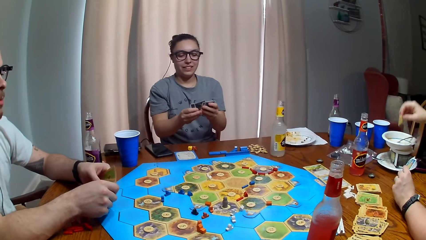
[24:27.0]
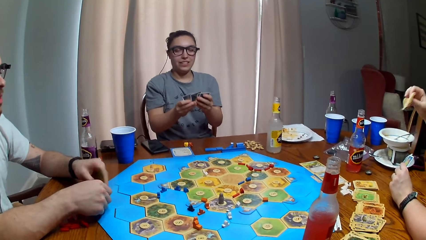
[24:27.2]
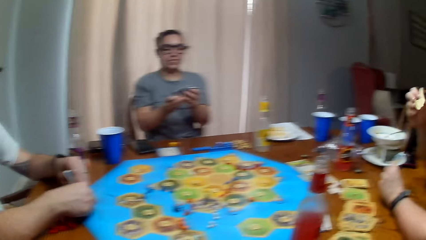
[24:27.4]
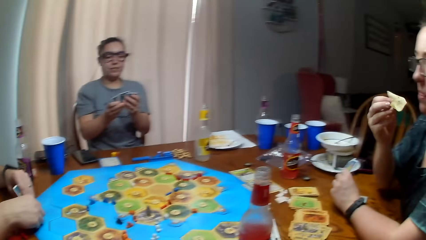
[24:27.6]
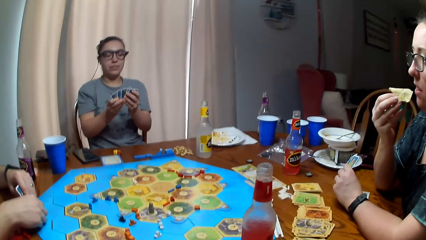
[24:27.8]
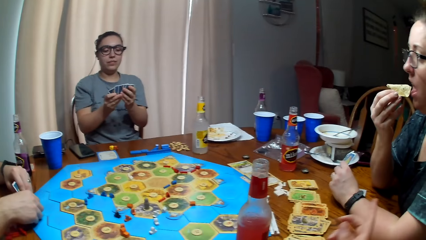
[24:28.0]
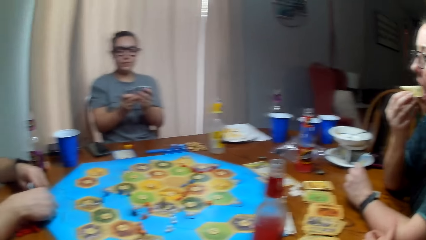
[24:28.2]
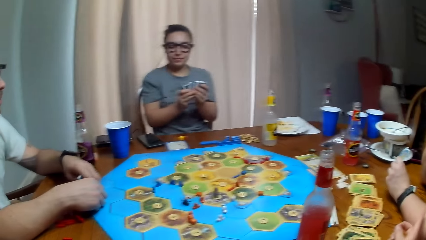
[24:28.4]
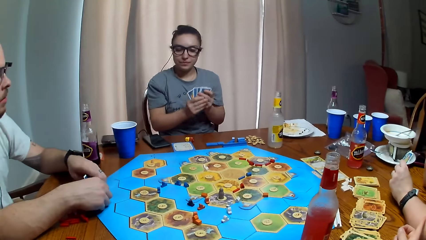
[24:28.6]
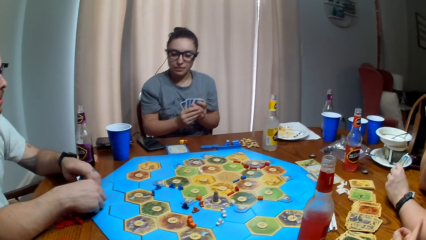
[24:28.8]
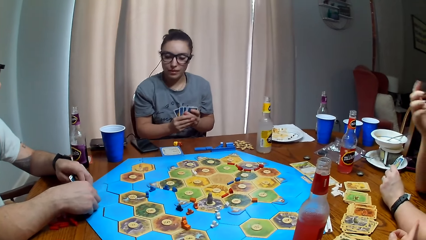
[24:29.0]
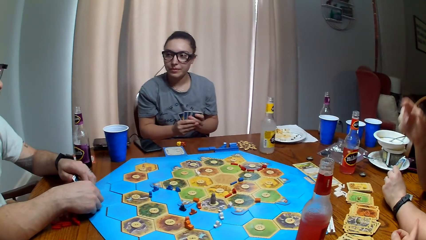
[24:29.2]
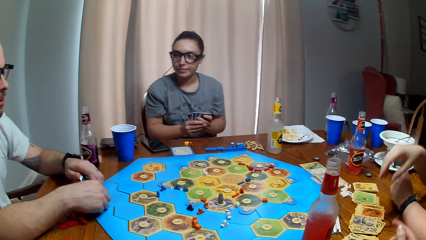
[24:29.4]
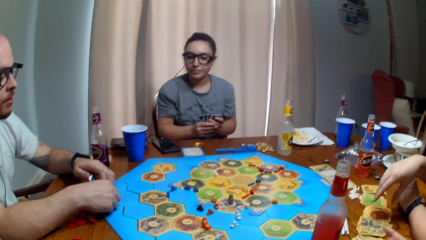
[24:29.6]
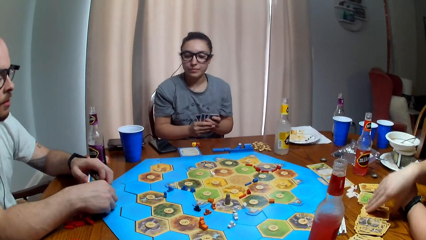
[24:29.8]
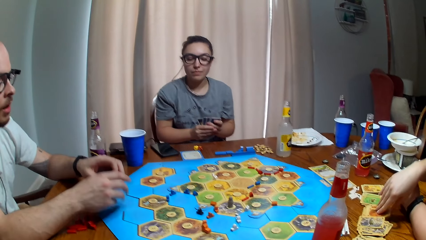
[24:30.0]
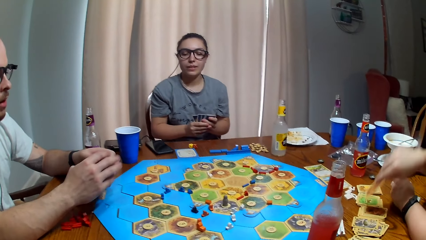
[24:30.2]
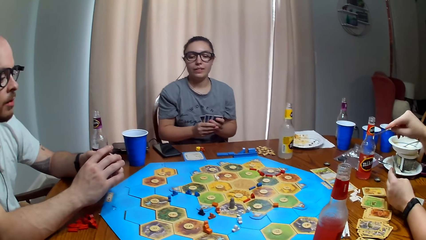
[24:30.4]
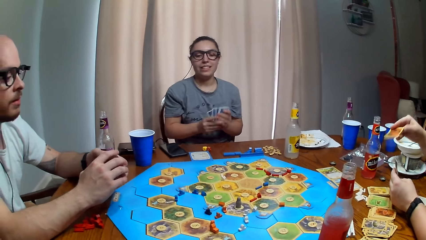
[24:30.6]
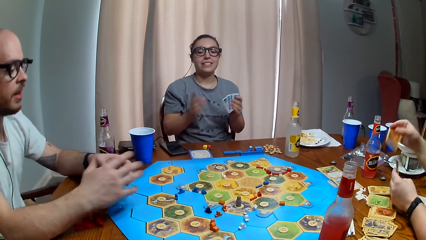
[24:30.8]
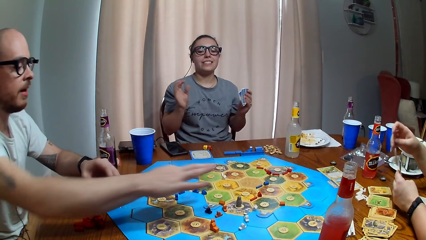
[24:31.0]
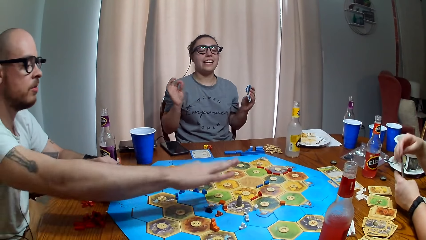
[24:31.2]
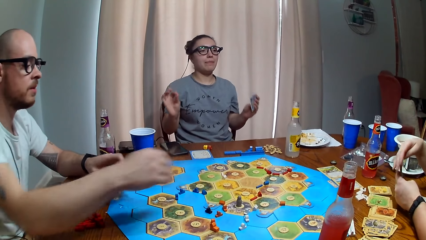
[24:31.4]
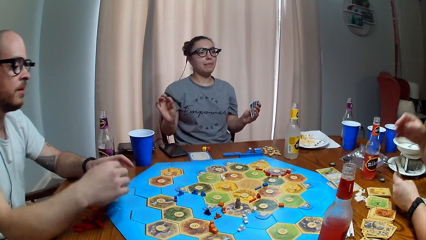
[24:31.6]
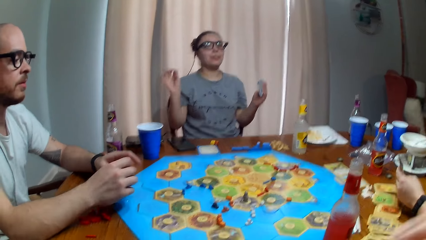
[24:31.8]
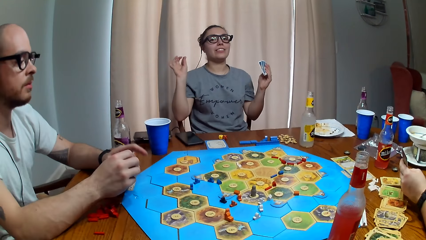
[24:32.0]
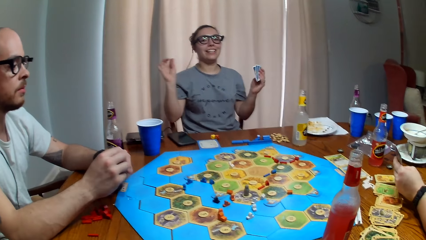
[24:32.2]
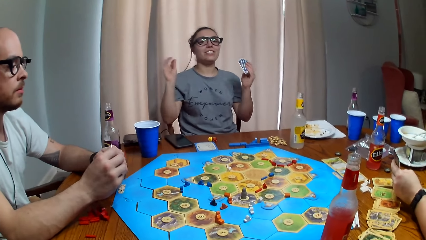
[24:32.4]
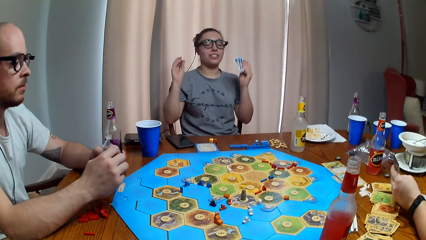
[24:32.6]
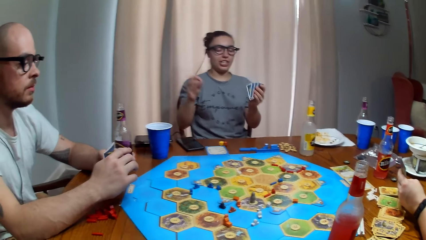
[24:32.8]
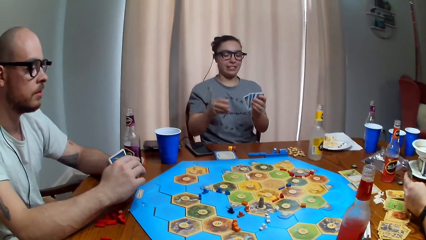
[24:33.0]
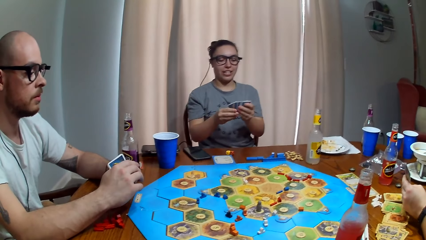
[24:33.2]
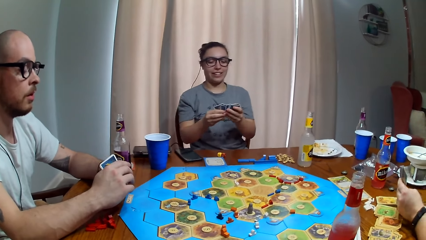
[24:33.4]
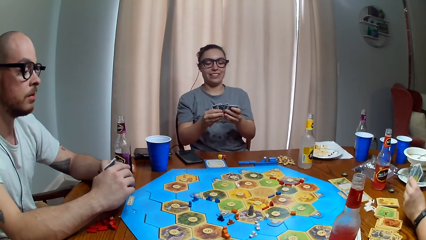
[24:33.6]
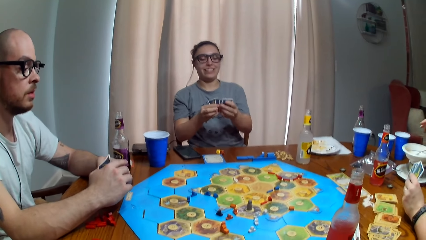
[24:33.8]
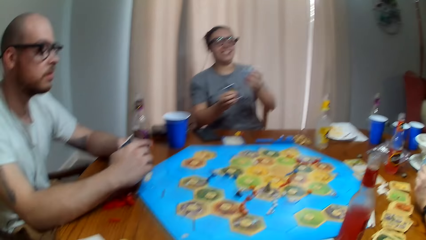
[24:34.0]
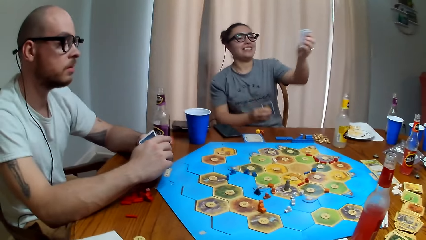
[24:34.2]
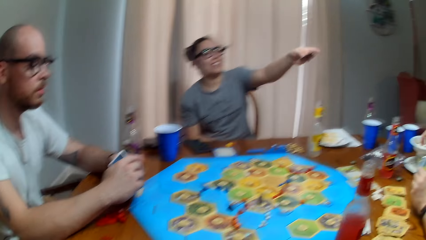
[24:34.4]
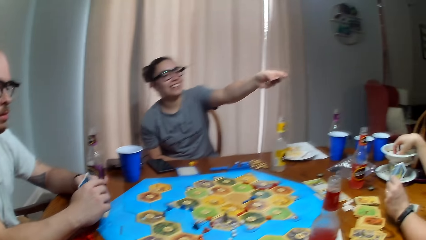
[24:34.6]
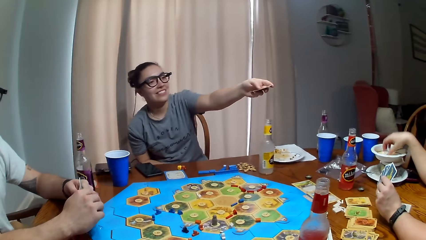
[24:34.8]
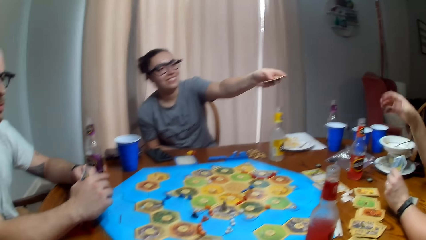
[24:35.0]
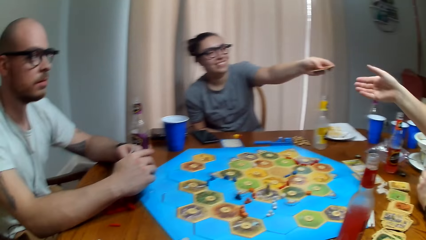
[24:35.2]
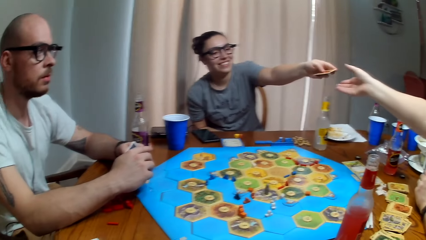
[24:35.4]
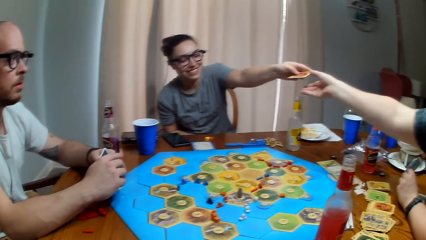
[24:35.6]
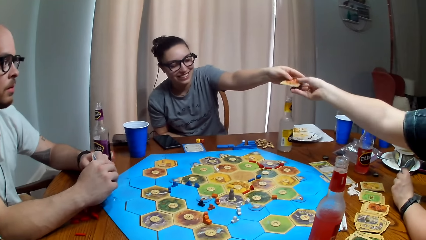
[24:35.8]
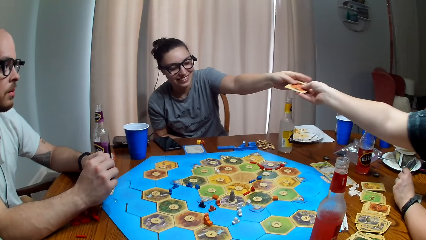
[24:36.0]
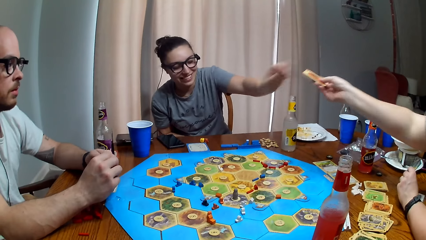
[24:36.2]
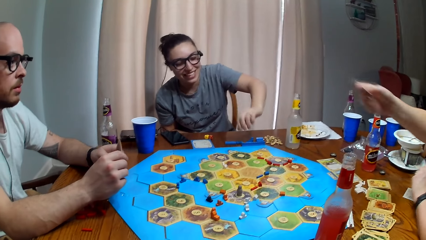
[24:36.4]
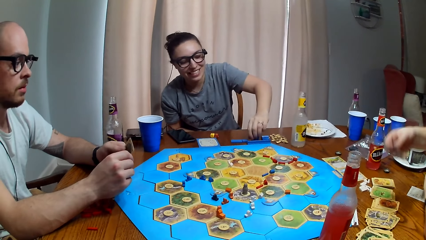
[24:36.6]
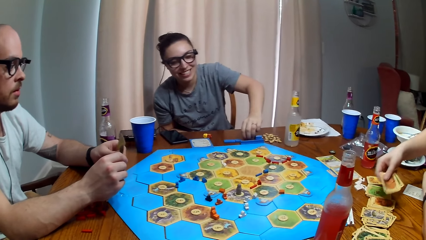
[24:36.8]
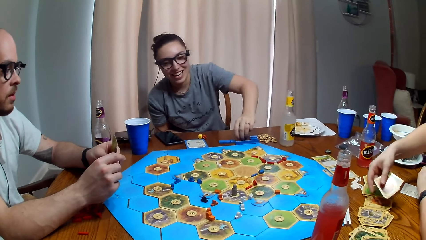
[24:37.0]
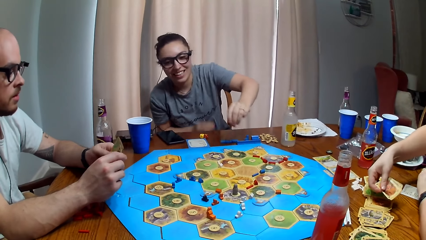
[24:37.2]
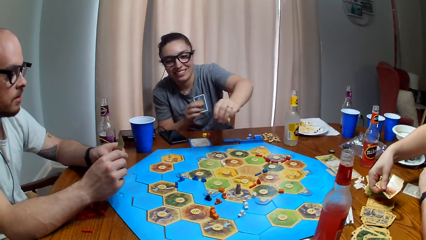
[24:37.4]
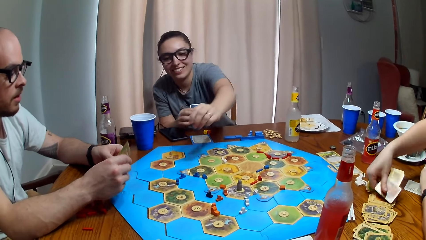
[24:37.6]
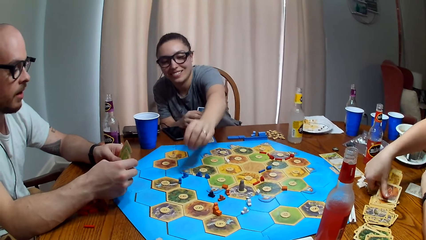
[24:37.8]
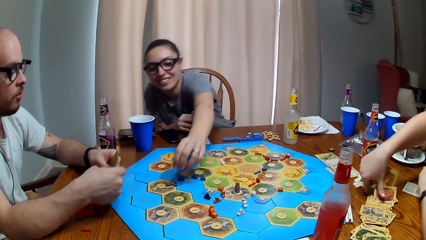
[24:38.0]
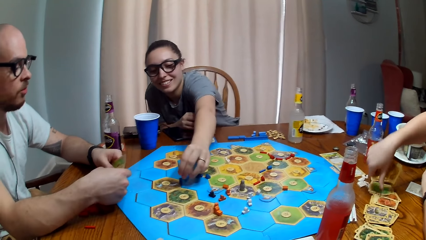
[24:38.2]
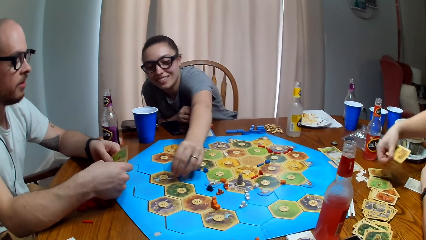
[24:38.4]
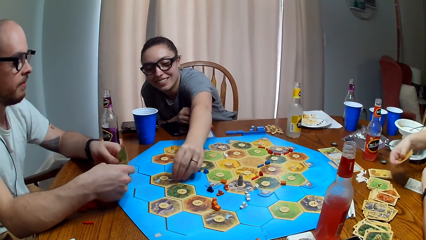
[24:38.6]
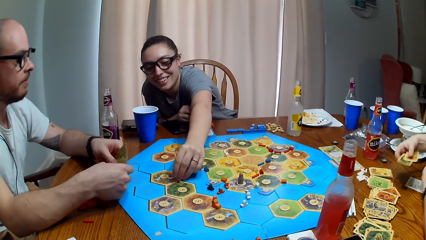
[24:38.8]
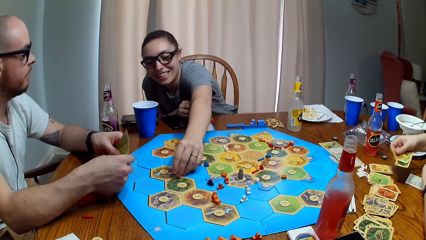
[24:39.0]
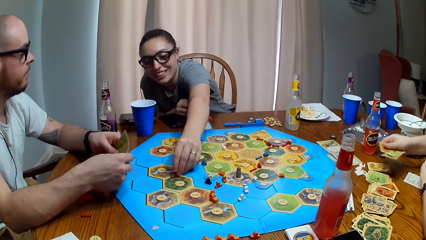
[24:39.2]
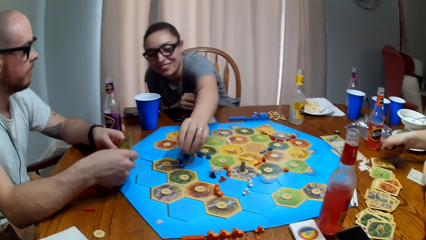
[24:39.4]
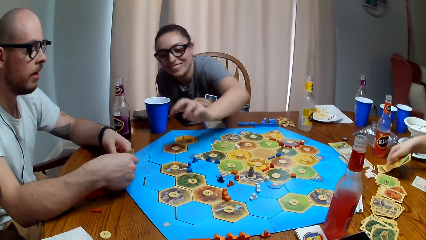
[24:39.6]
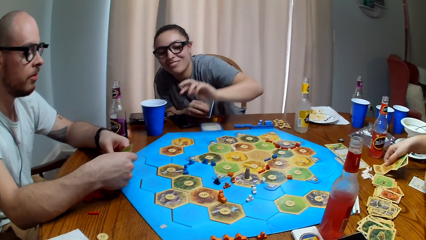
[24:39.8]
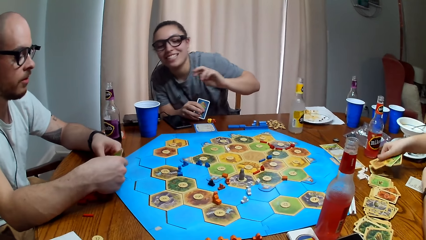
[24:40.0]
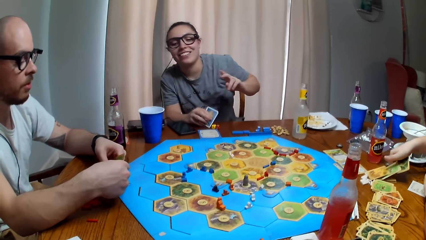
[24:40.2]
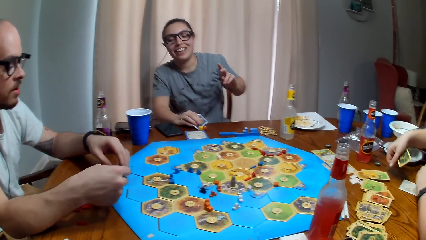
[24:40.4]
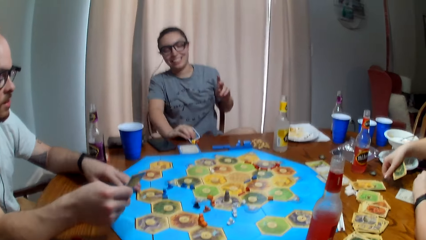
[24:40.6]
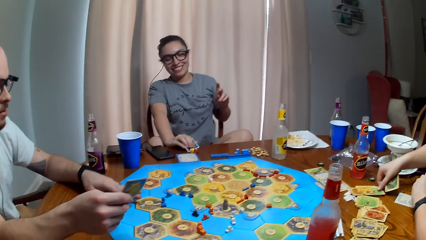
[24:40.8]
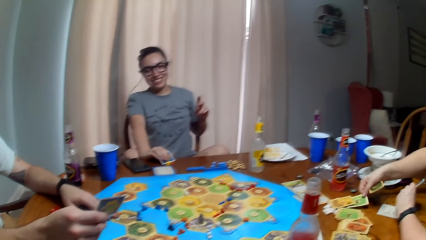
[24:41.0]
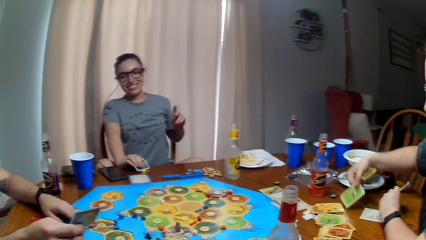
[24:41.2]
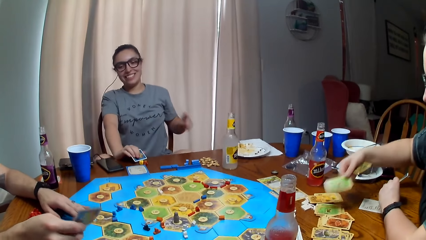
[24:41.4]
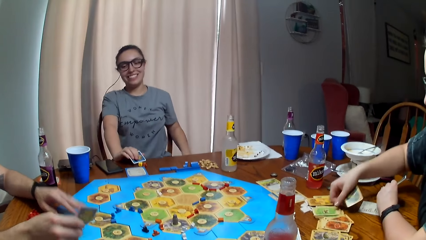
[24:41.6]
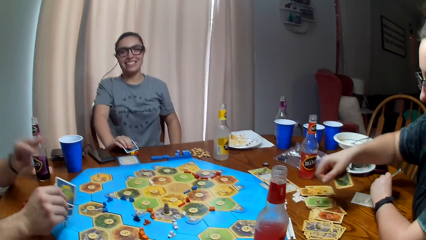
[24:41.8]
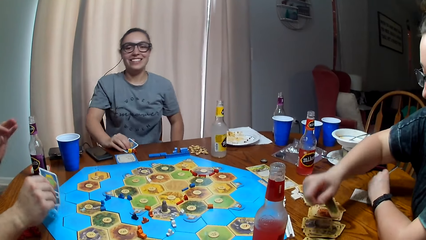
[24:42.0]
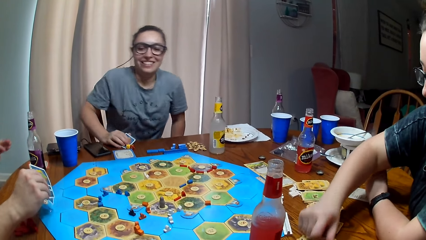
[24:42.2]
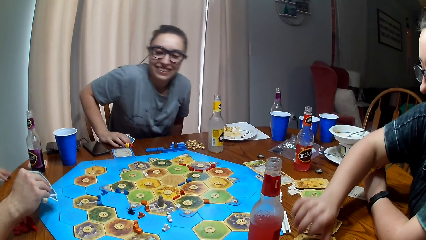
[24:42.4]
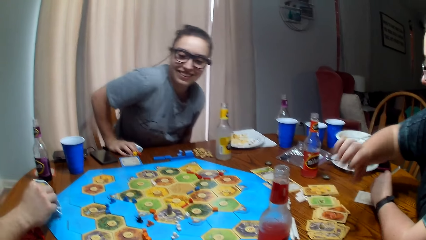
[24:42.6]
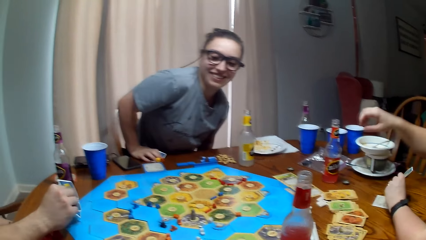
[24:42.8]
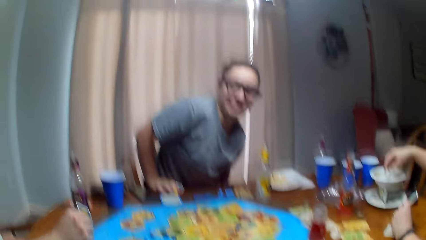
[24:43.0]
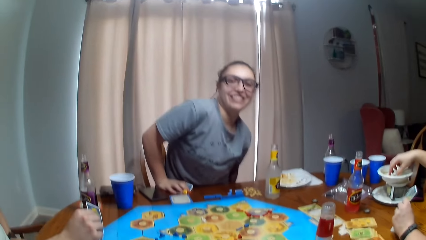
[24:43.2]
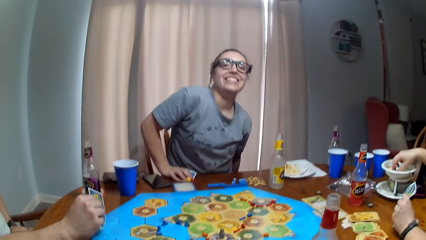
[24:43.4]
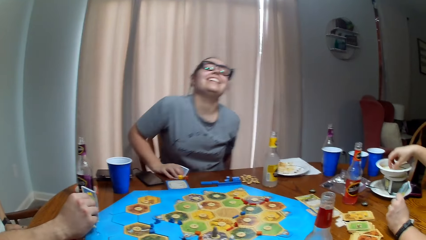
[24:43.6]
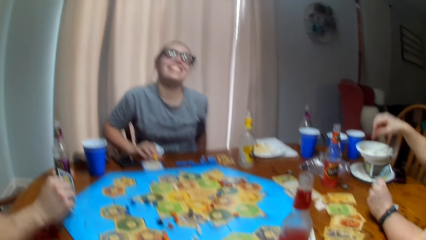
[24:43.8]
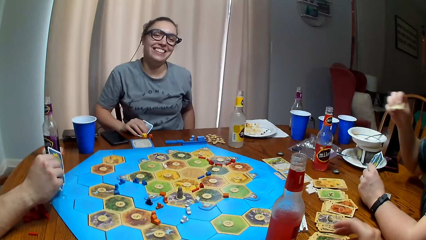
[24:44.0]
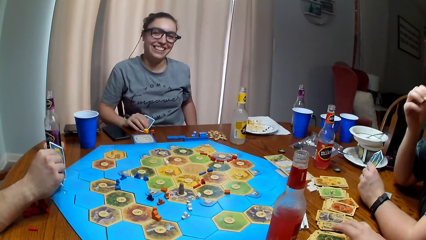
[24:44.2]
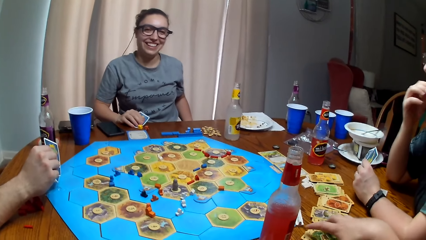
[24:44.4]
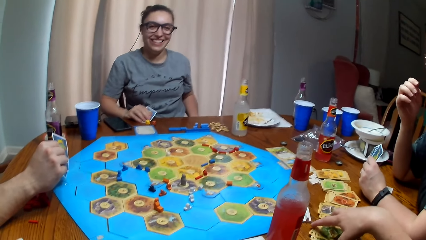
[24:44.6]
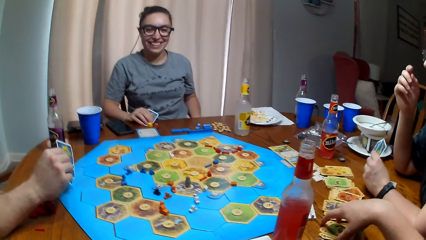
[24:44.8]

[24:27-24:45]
A person takes a crisp from the plate. Another person talks. The first person eats the crisp. The camera wearer and the second person dialogue with the first person. The first person picks up a card from the table. A third person talks. The third person gives the first person a card. The first person places the card on the table. The third person places a brick on the board. The camera wearer and the second person dialogue with the third person.
